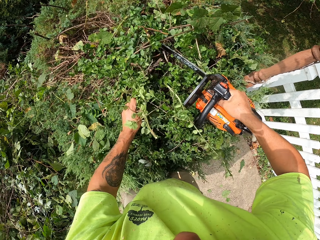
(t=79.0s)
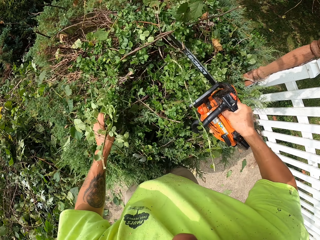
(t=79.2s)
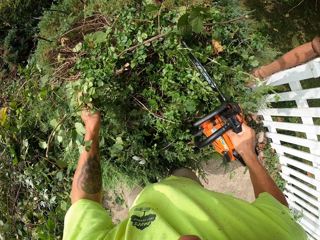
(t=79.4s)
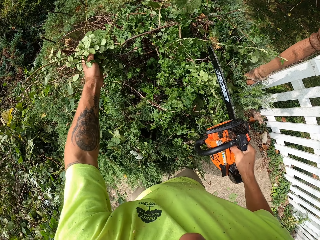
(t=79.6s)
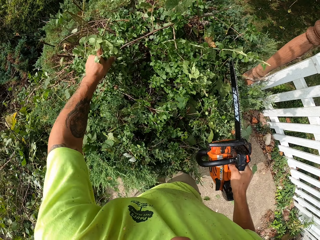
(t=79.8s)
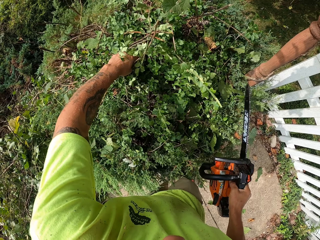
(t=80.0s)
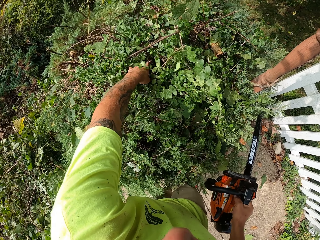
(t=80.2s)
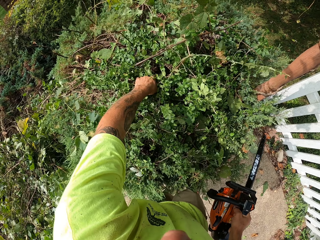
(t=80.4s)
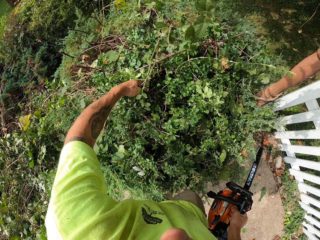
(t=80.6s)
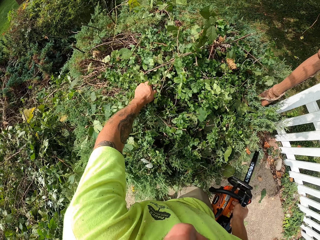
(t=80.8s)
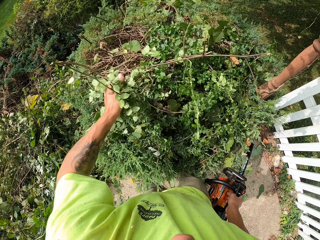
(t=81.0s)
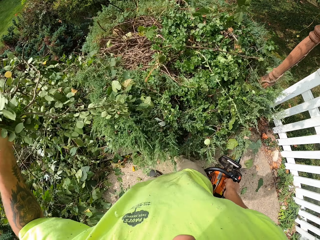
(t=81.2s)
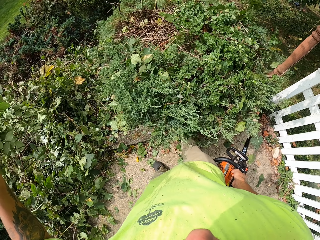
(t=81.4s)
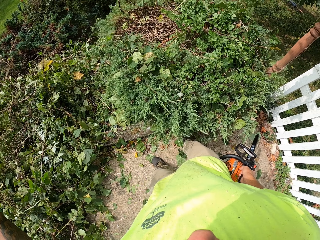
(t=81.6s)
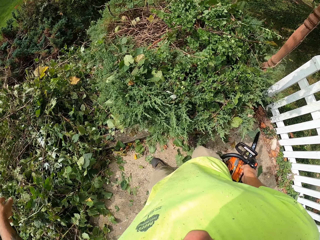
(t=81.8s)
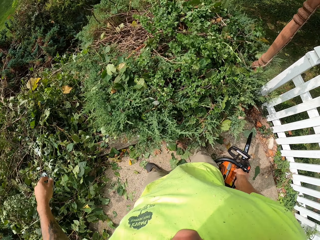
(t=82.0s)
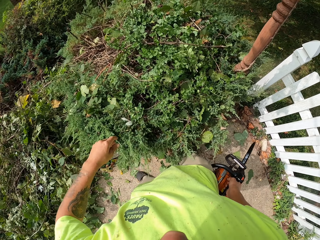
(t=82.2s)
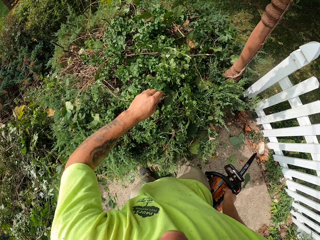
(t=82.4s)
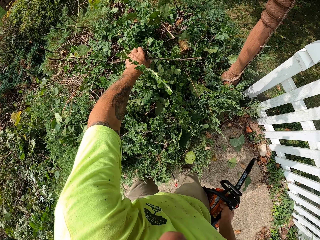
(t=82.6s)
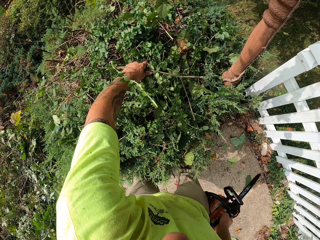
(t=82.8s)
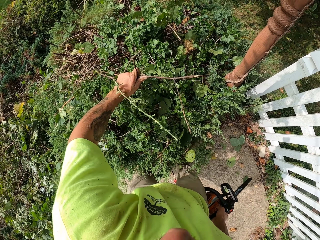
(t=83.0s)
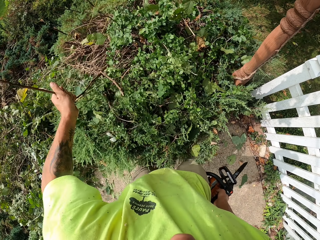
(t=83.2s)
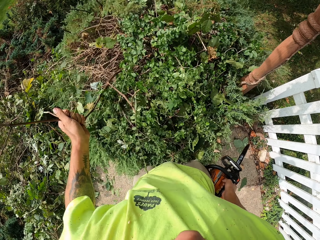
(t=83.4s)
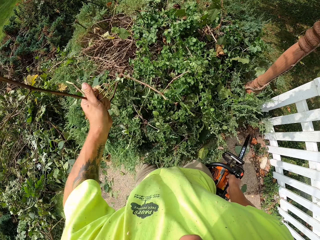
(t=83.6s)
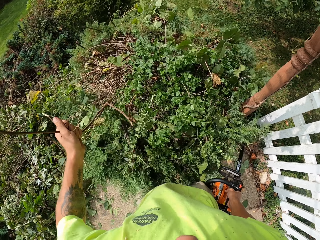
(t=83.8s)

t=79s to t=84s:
The camera wearer cuts using the power saw. He throws the branches from the bush to the ground with his left hand. He pulls a branch from the bush with his left hand.

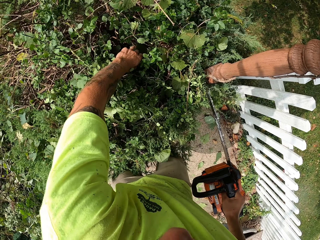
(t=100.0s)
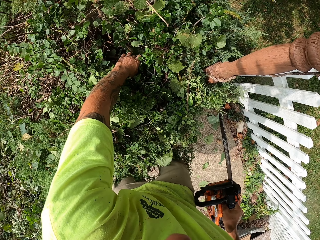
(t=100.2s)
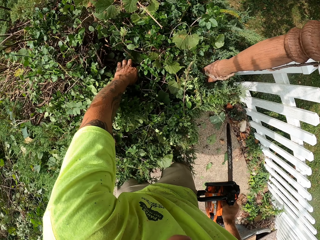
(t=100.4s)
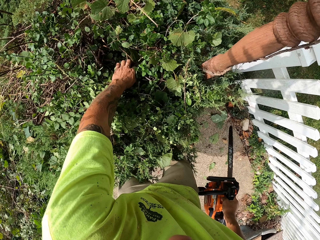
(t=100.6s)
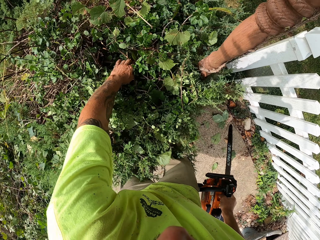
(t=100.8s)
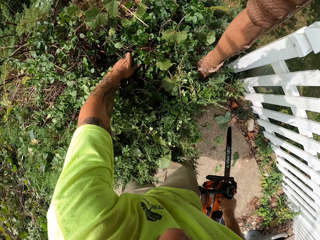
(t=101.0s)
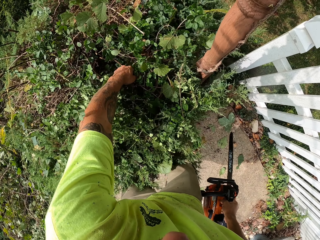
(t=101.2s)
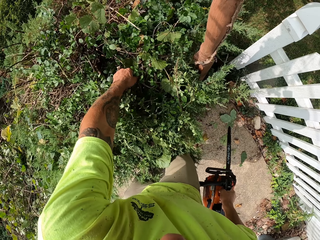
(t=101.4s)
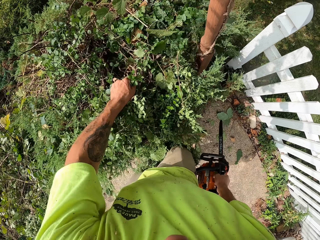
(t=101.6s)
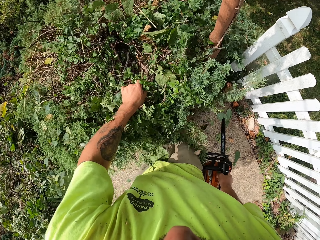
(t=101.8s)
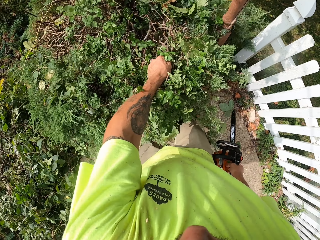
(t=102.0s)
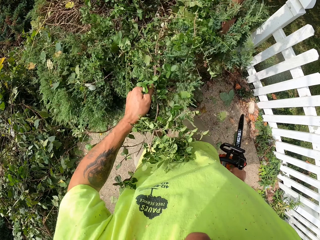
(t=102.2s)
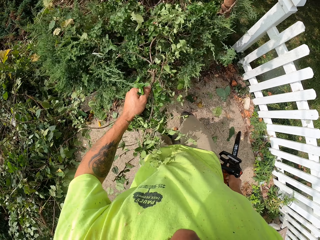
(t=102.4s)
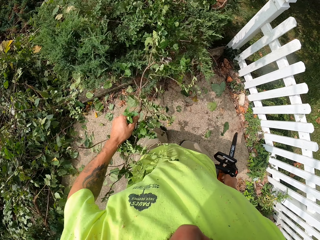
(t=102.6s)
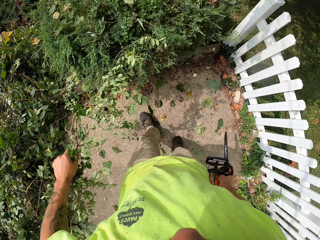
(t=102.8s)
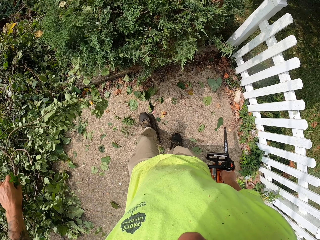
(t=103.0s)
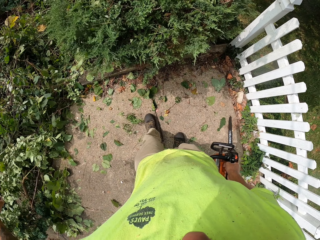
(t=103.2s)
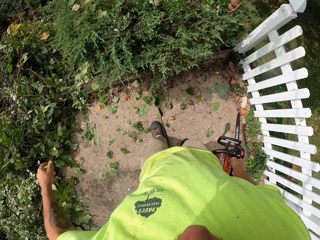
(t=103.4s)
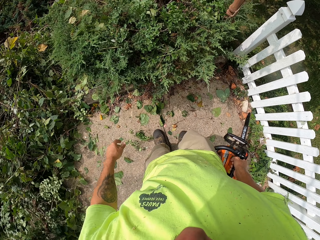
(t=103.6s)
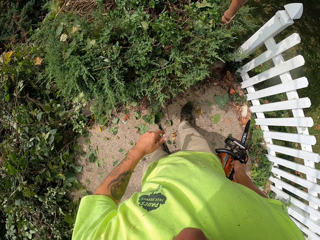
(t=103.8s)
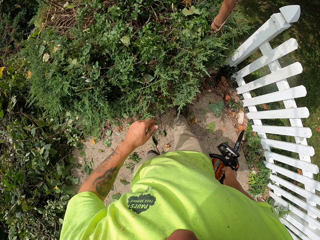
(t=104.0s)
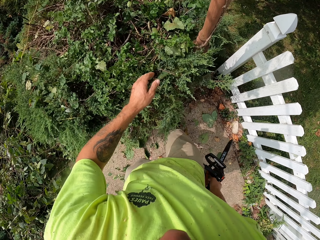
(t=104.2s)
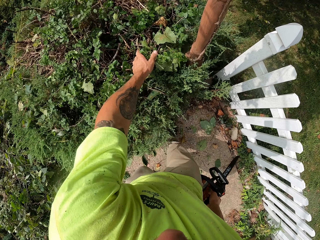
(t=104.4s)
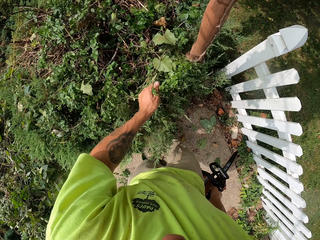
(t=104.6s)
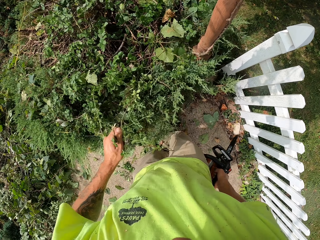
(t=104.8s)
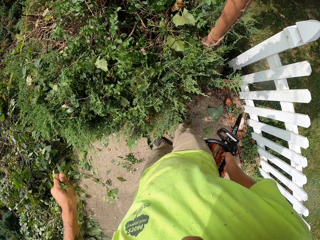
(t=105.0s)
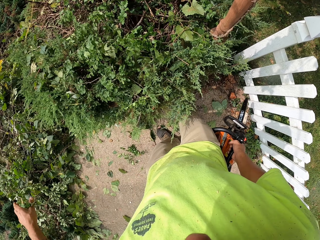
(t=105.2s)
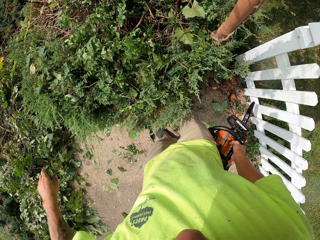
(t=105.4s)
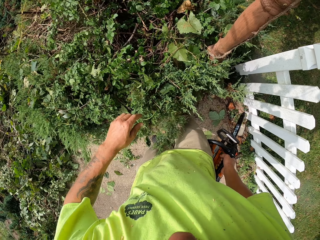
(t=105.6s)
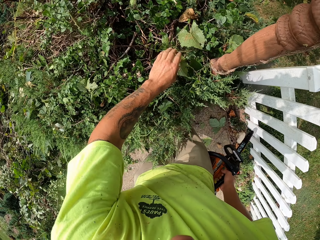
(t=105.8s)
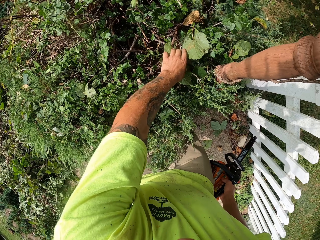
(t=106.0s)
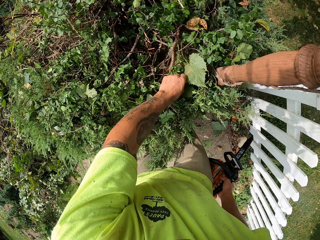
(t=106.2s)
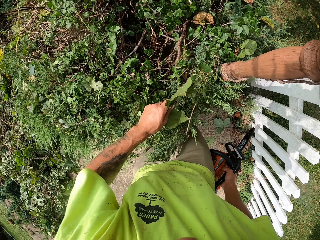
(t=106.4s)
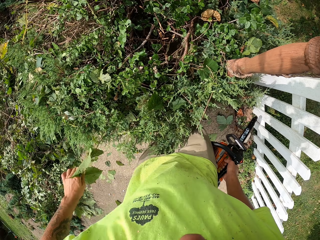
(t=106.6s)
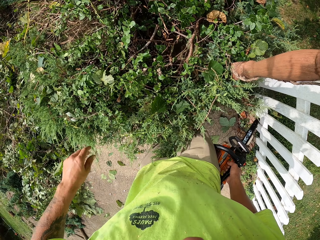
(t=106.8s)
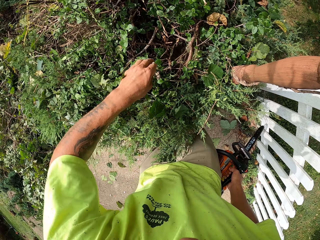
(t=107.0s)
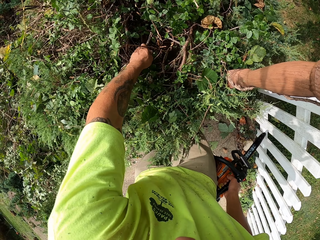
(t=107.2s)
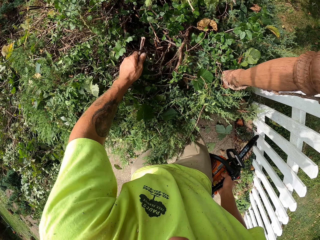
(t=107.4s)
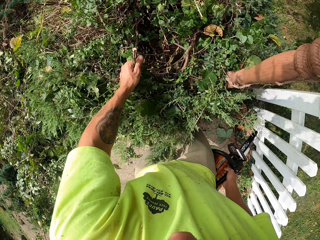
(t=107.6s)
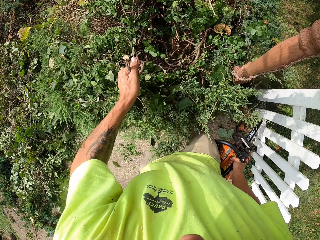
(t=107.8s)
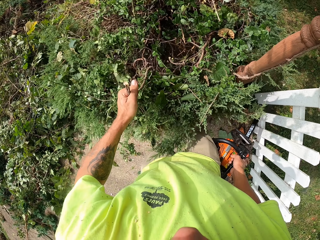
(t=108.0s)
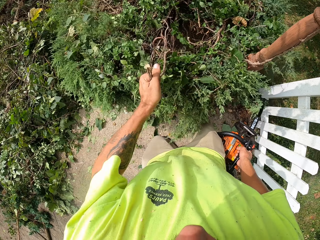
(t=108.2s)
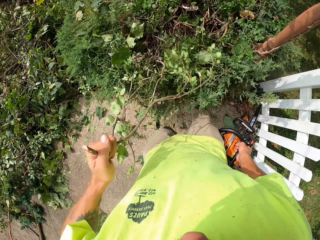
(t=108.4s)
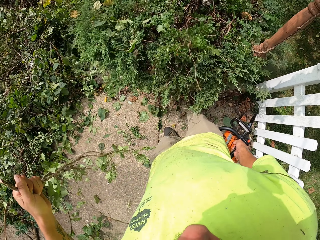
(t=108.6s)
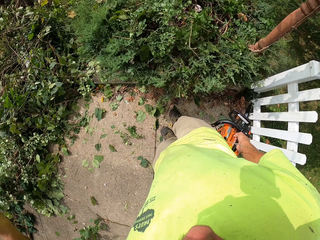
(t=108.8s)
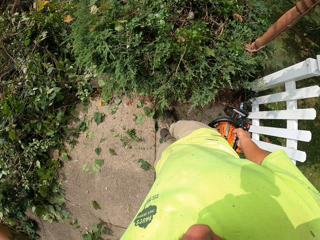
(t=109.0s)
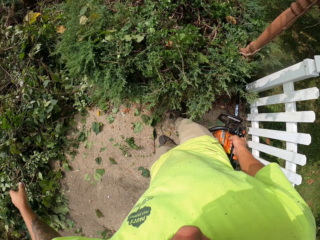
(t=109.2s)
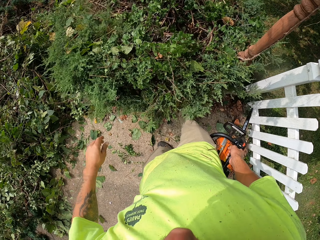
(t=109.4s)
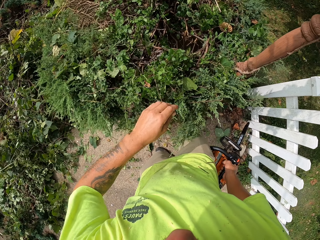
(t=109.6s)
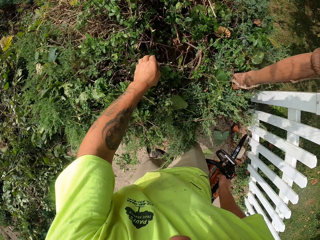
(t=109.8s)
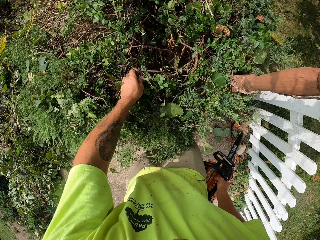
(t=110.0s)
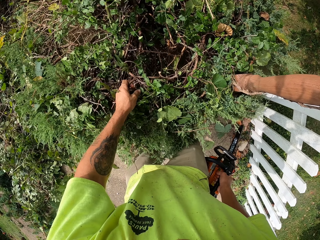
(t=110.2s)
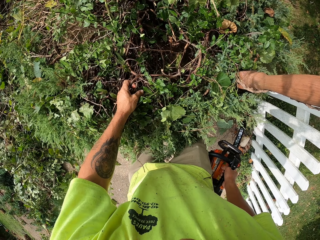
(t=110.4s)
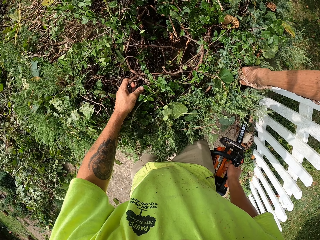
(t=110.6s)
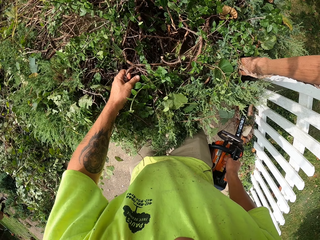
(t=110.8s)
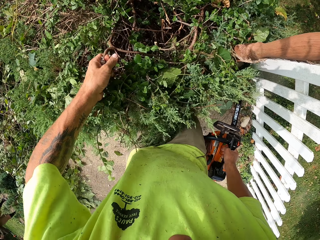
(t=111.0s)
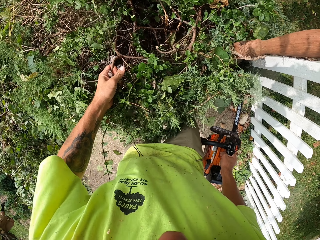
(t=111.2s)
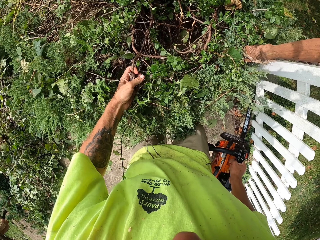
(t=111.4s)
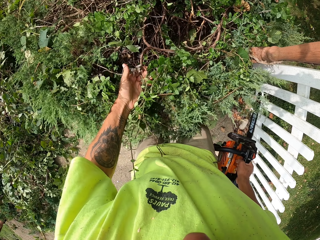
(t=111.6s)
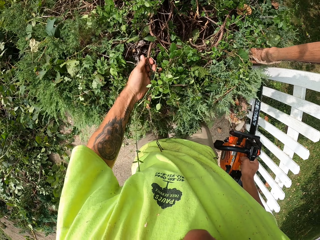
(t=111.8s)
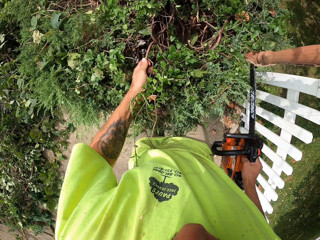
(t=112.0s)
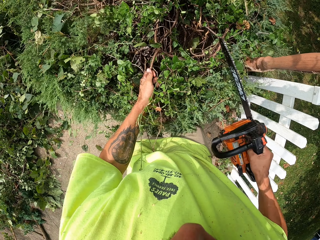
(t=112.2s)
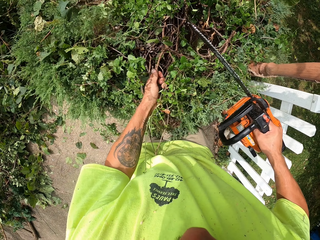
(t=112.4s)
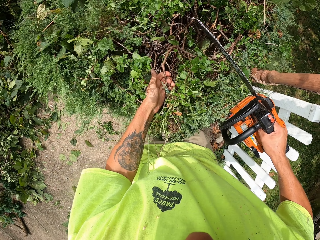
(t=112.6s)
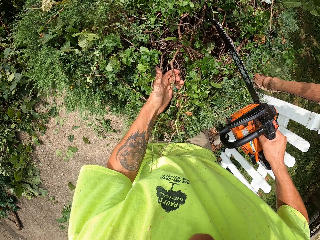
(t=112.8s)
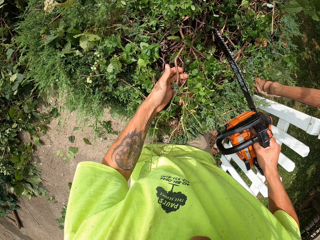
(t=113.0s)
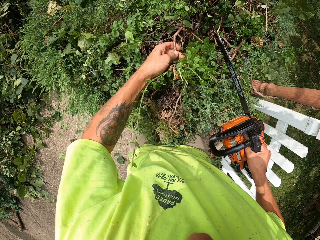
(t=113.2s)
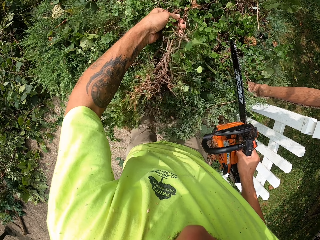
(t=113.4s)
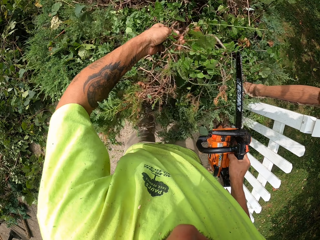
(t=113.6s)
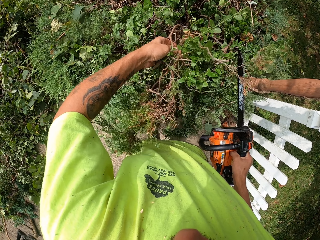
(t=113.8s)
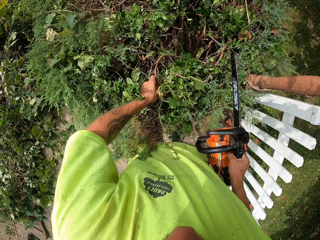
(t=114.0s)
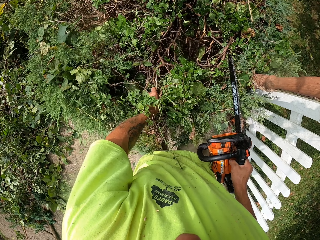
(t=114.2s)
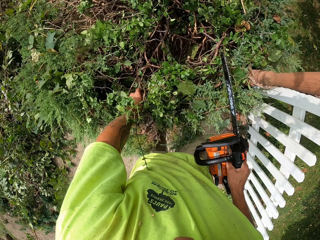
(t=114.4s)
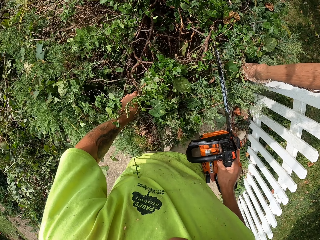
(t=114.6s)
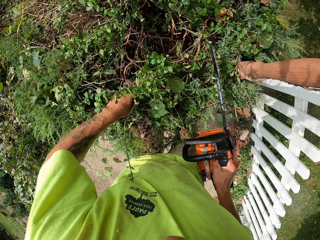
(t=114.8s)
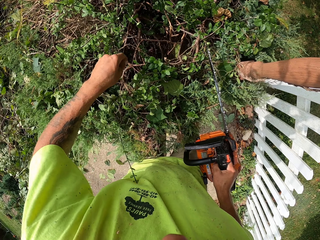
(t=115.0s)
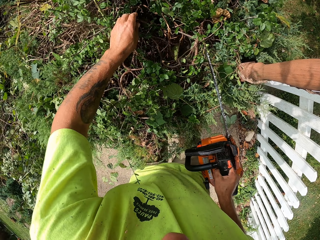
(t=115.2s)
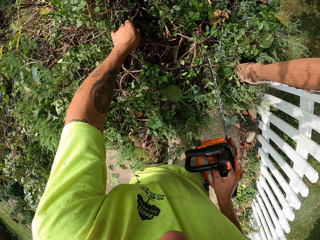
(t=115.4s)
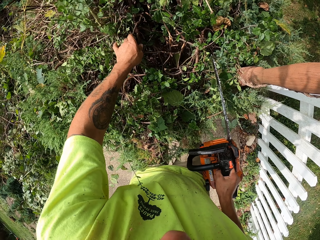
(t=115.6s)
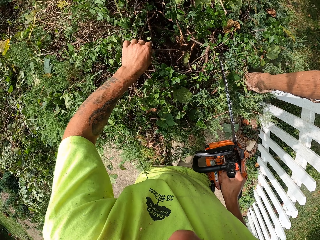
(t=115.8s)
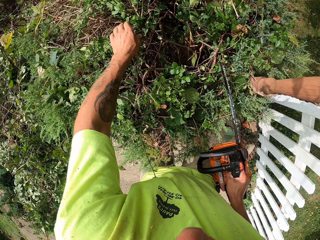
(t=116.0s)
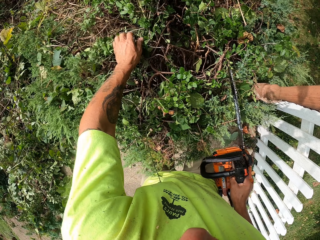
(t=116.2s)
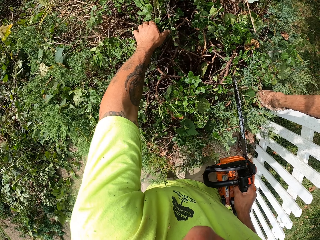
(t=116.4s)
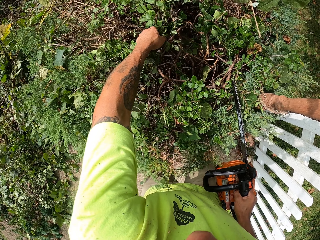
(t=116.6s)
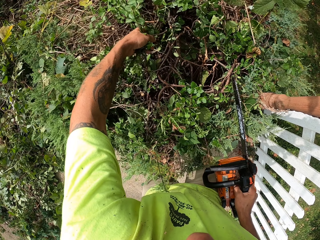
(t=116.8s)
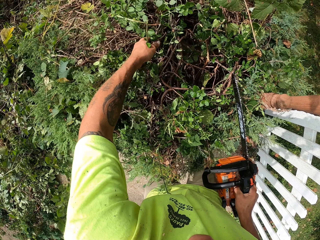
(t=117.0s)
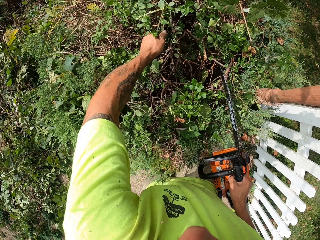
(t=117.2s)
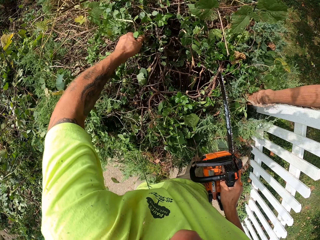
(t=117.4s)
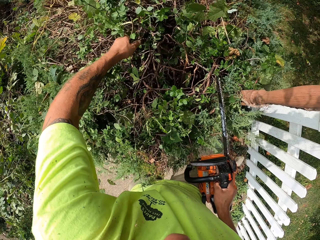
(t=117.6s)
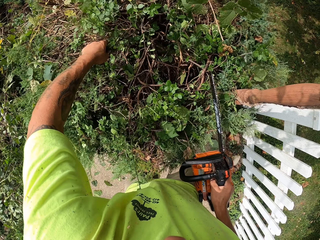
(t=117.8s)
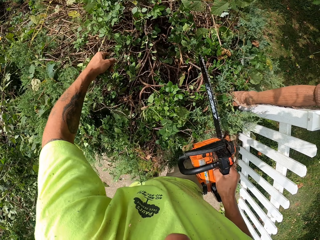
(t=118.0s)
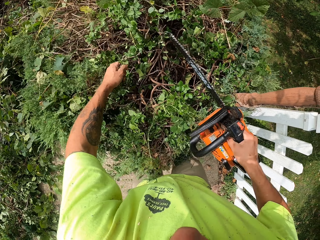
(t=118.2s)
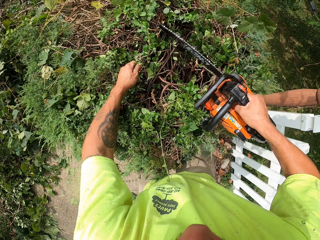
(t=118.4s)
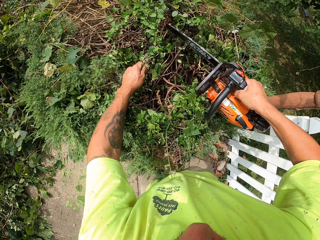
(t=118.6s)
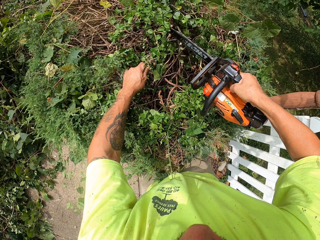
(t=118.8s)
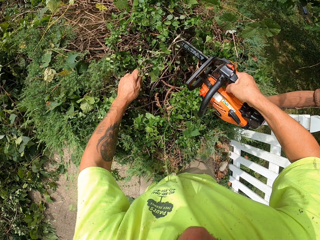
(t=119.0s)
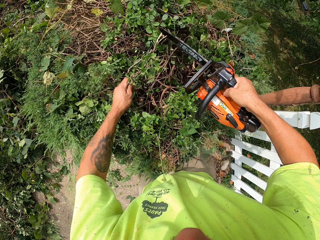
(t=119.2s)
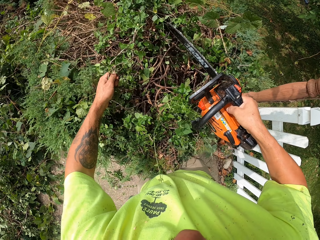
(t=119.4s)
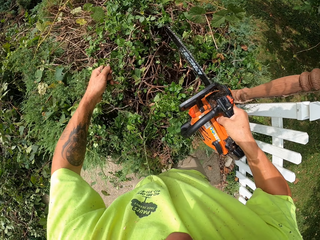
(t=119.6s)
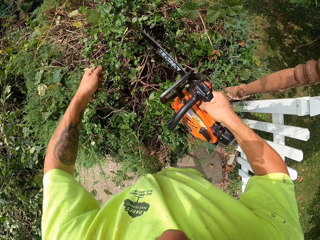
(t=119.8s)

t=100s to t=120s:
The camera wearer pulls the branches from the bush with his left hand. He throws the branches from the bush on the ground with his left hand. He pulls some branches from the bush with his left hand. He throws the branches from the bush on the ground with his left hand. He pulls some branches from the bush with his left hand. He throws the branches from the bush on the ground with his left hand. He pulls some branches from the bush with his left hand. He throws the branches from the bush on the ground with his left hand. He cuts some branches from the bush with the chainsaw with his right hand. He holds the plantation with his left hand.
